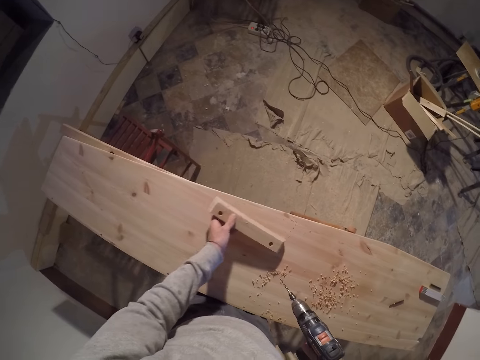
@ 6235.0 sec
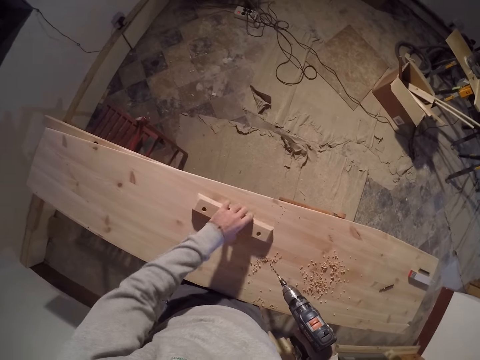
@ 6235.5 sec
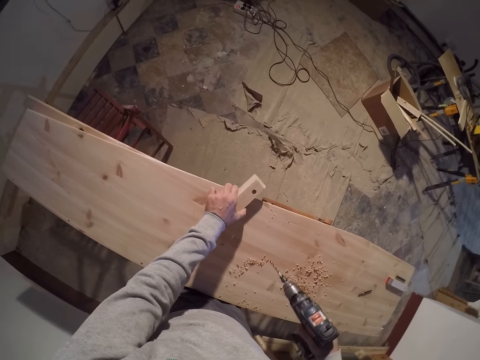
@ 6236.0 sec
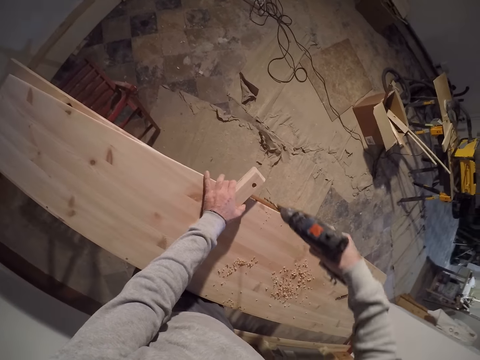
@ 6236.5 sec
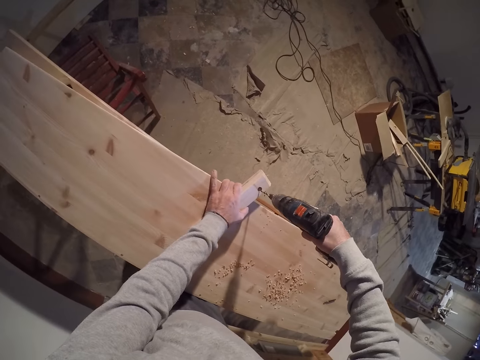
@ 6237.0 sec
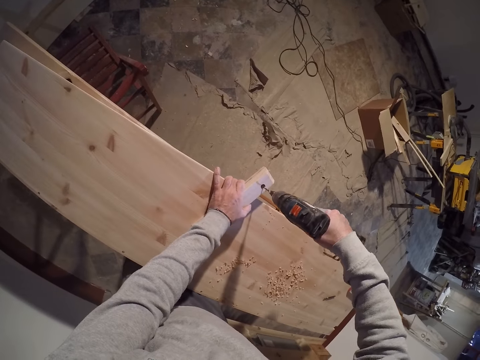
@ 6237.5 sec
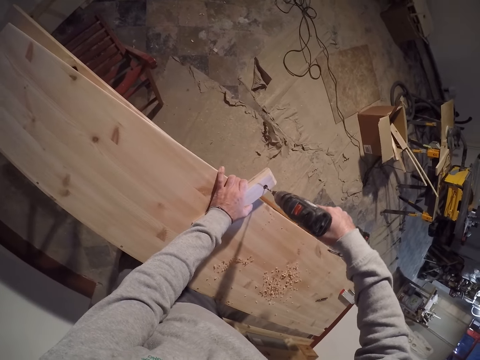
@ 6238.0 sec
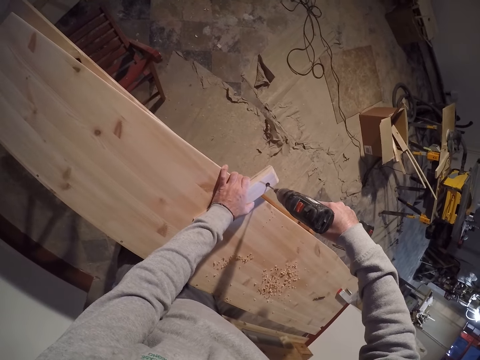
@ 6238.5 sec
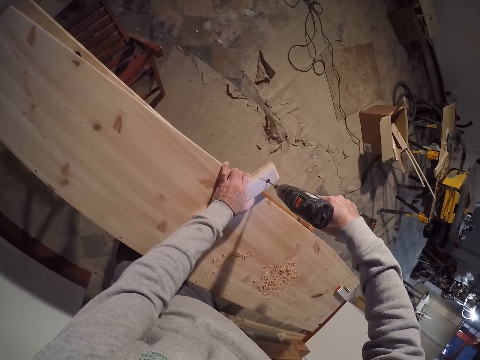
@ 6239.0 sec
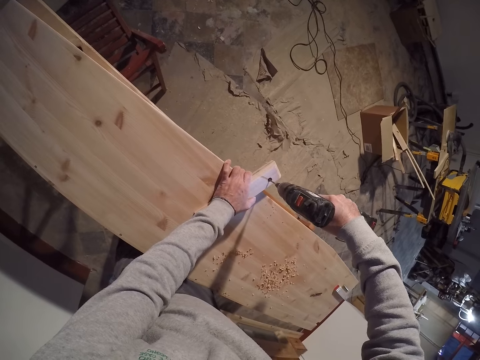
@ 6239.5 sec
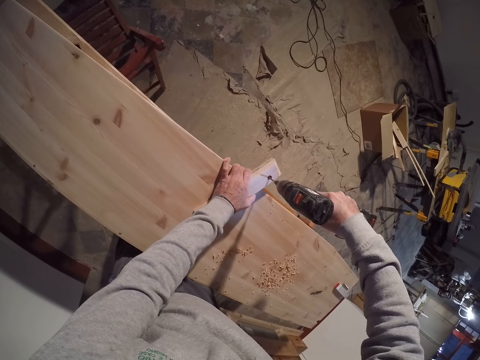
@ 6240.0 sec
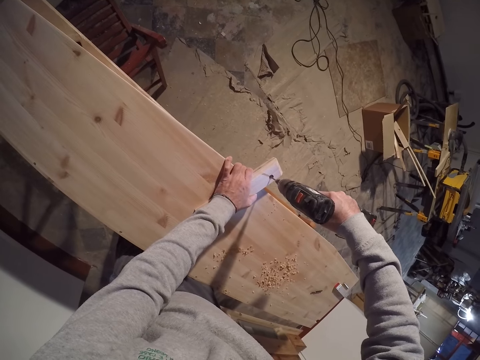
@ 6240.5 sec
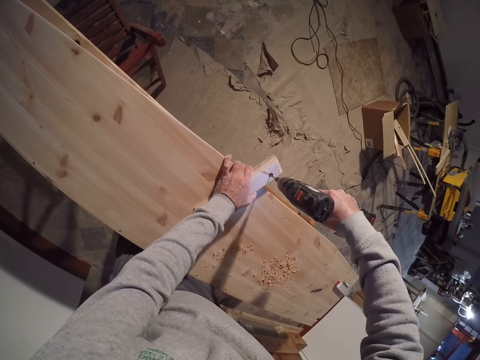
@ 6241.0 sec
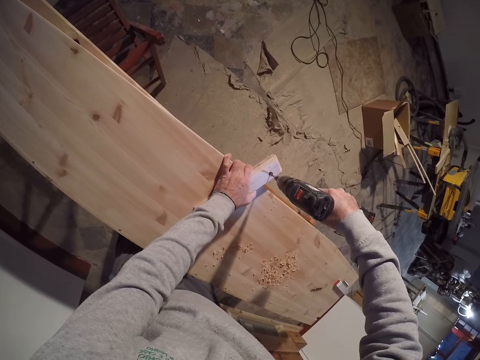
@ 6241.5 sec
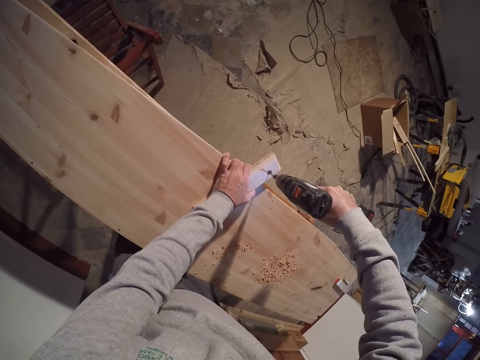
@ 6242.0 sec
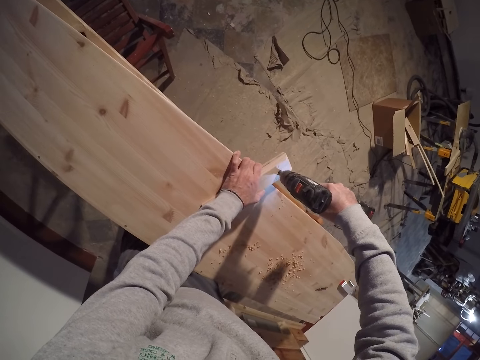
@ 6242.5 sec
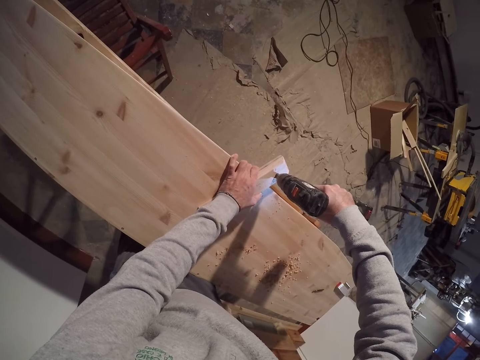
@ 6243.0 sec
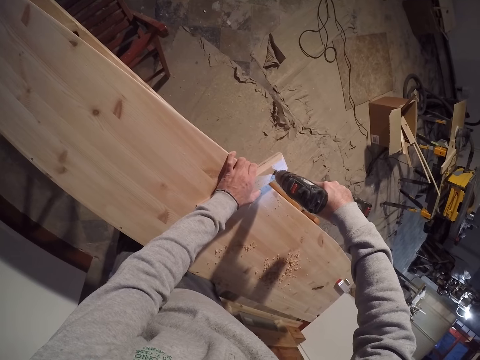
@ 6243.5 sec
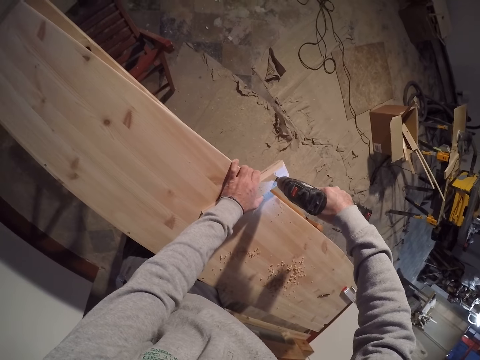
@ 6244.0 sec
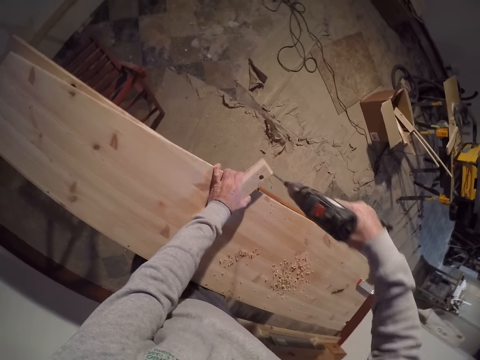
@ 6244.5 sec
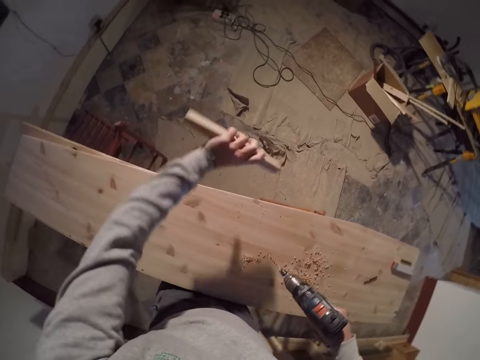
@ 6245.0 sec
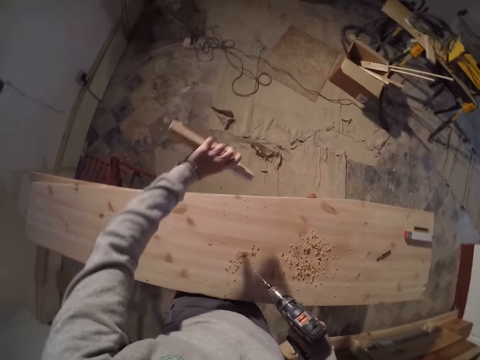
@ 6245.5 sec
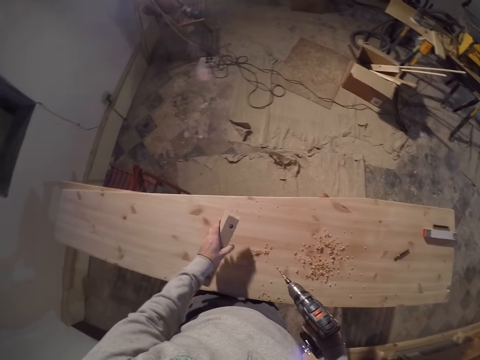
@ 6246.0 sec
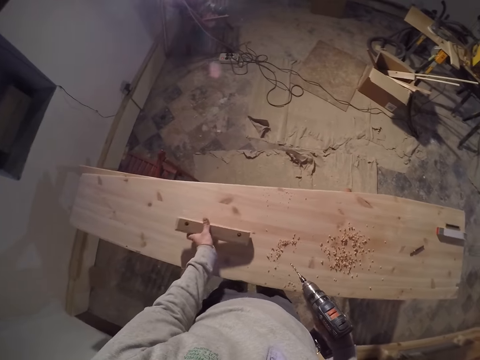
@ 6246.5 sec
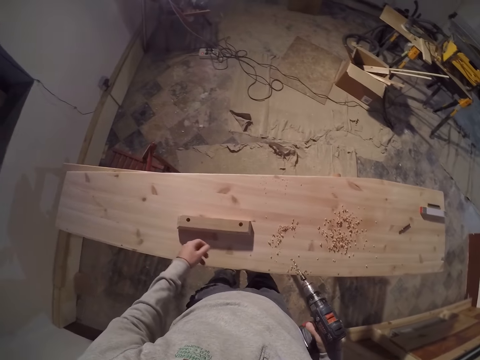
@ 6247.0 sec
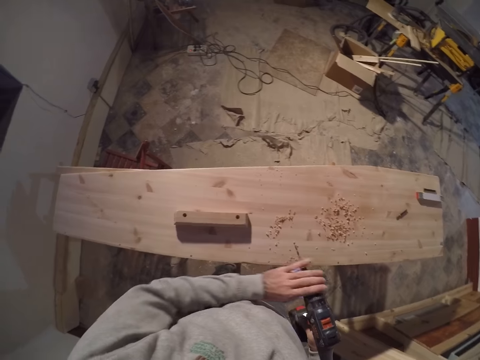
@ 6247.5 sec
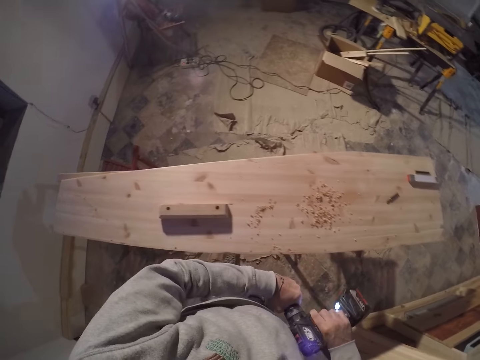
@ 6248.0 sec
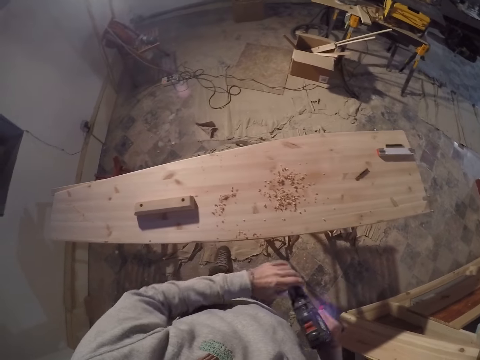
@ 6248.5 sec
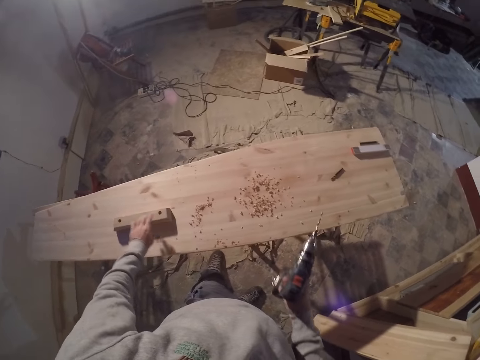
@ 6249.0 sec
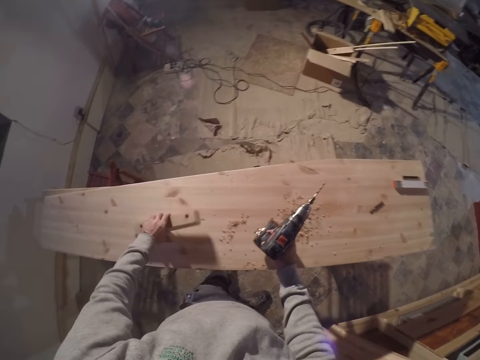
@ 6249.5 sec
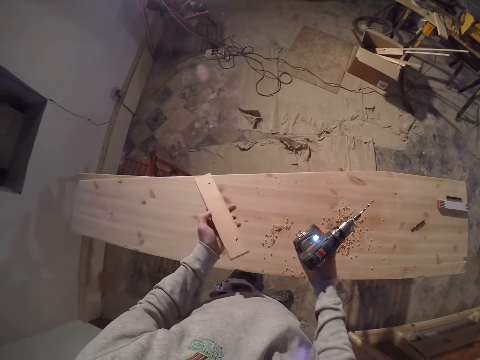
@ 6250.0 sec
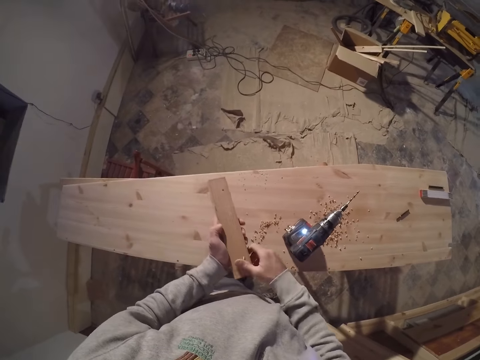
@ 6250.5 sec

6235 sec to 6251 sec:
The camera wearer drops the piece of wood in his left hand on the plank. He flips the piece of wood on the plank with his left hand. He drills a hole into the piece of wood on the plank with the drilling machine in his right hand. He lifts the drilling machine in his right hand. He lifts the piece of wood on the plank with his left hand. He bends the piece of wood in his left hand. He drops the piece of wood in his left hand on the plank. He tightens the drill bit in the drilling machine with his left hand. He lifts the piece of wood on the plank with his left hand. He drops the drilling machine in his right hand on the plank. He dusts the piece of wood in his left hand with his right hand.

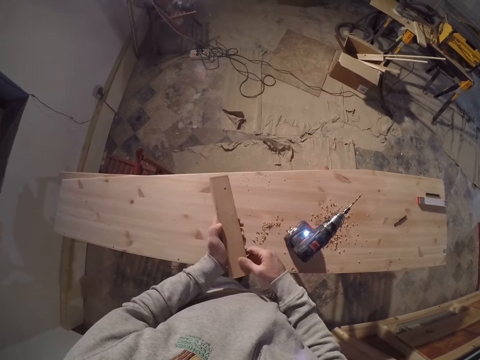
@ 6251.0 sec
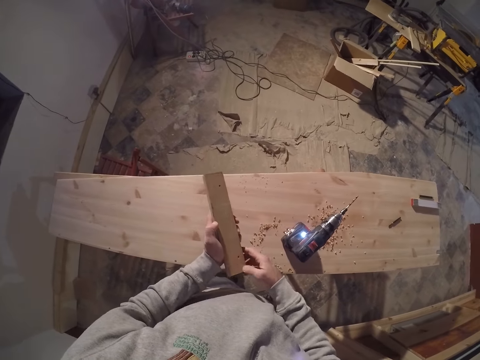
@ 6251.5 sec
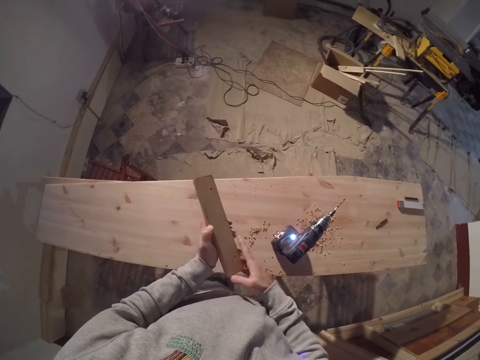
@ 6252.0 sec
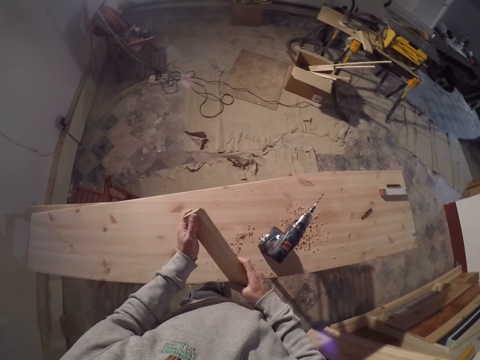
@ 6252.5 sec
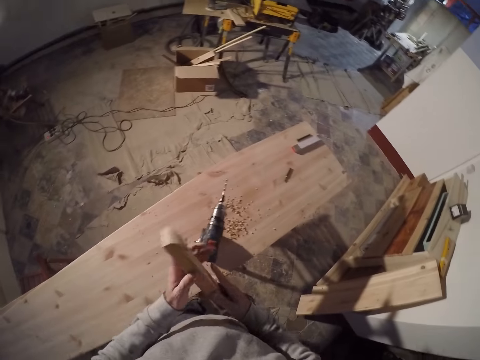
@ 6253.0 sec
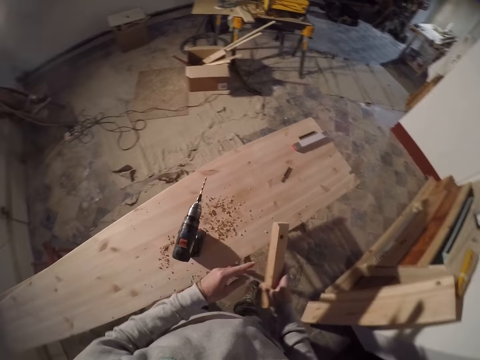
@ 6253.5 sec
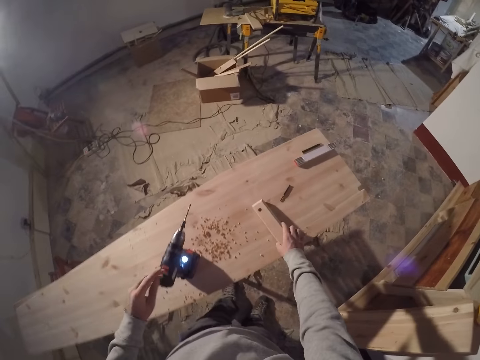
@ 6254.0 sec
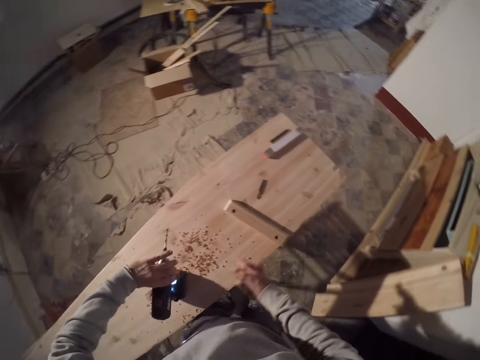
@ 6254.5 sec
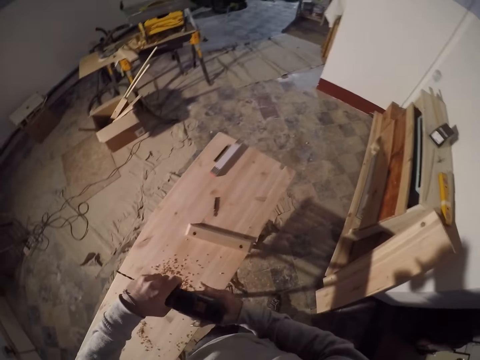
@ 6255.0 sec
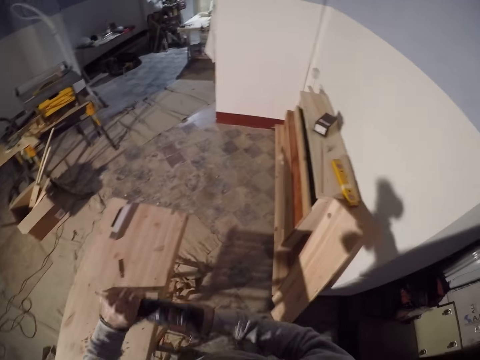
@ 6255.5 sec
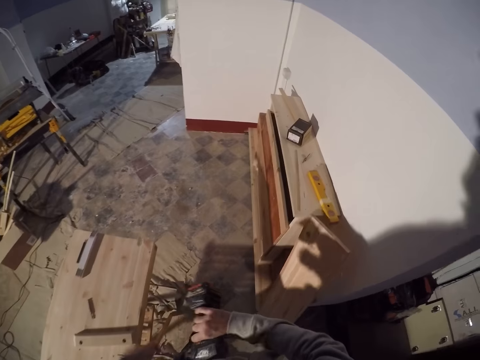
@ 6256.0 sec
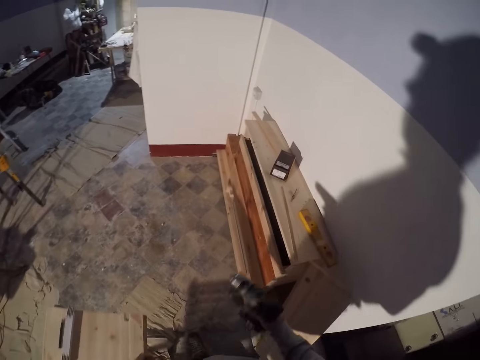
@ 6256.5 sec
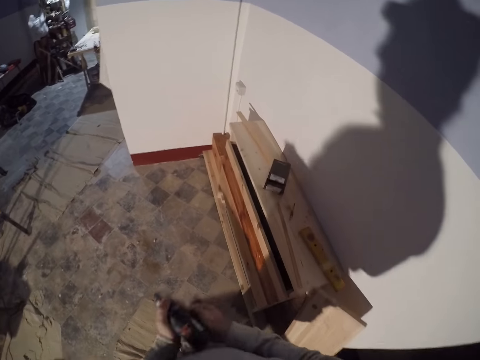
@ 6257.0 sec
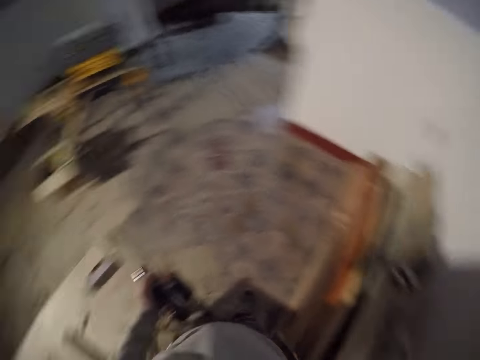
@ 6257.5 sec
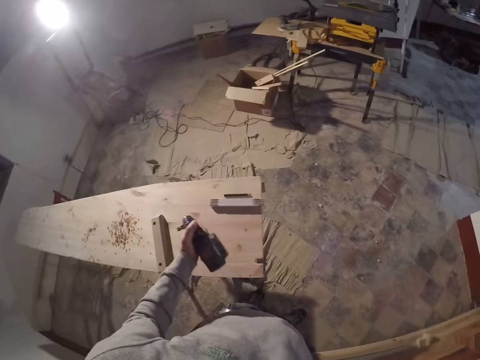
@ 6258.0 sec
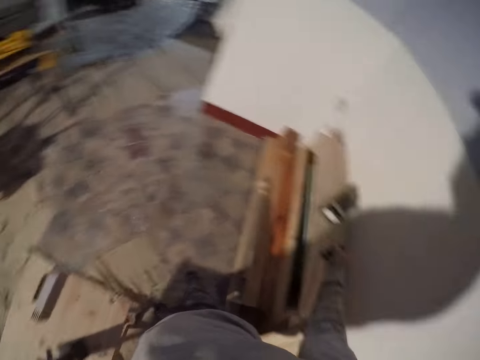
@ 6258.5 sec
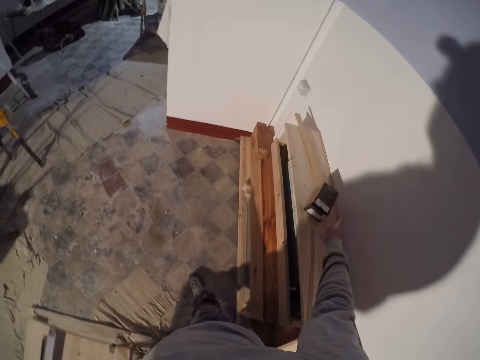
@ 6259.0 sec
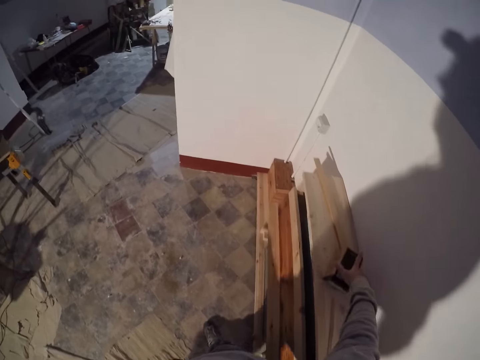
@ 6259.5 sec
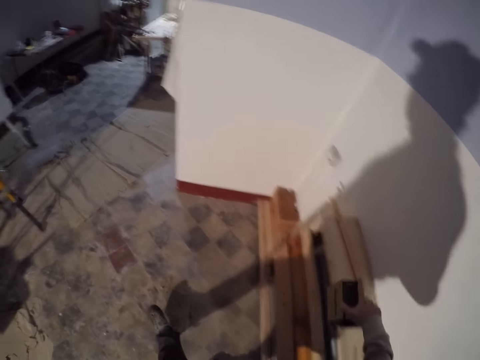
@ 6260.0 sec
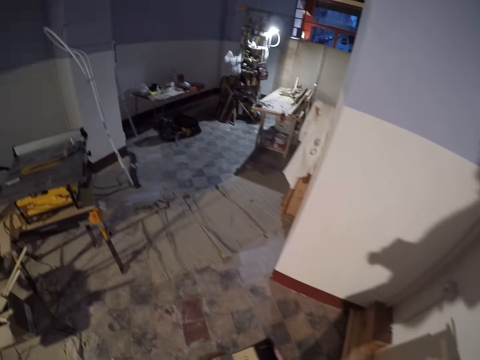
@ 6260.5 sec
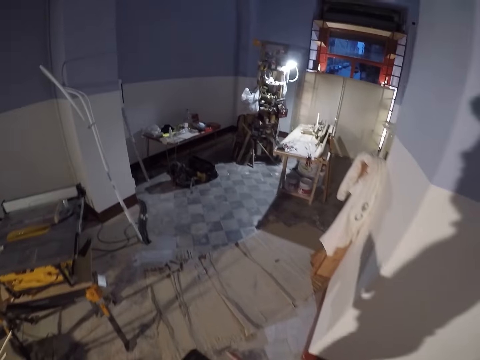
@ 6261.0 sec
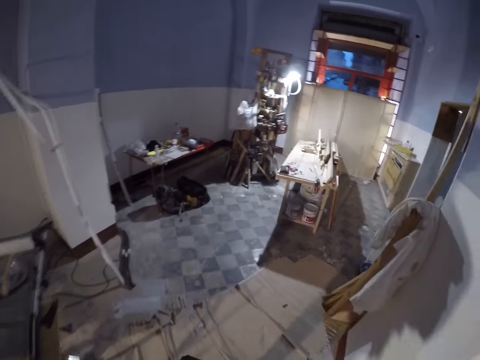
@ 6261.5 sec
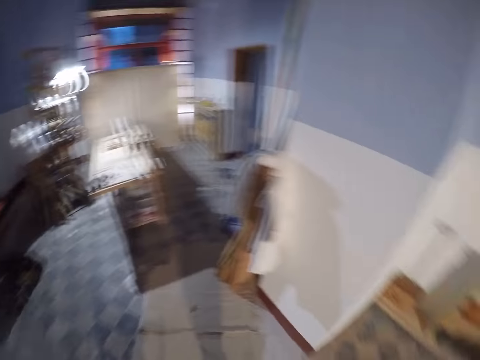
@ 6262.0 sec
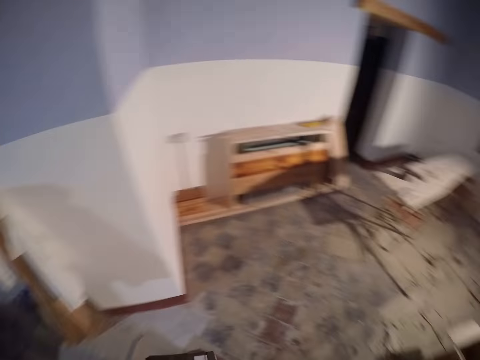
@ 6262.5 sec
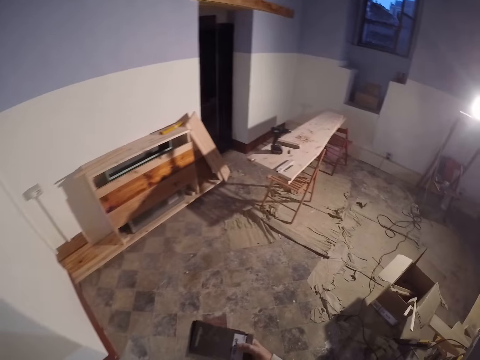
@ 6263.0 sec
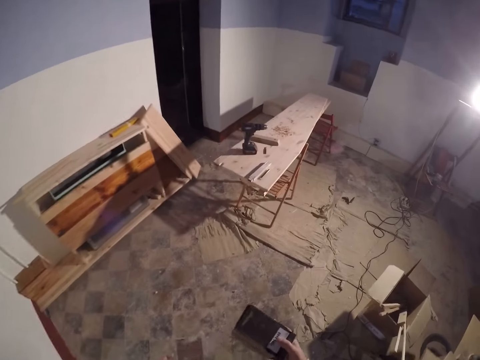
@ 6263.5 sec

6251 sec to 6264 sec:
The camera wearer rubs the wood dust on the piece of wood in his left hand with his right hand. He drops the piece of wood in his right hand on the plank. He lifts the drilling machine on the plank with his left hand. He holds the drilling machine with his right hand. He loosens the drill bit with his left hand. He looks around. He drops the drilling machine in his left hand on the plank. He lifts a black carton on a pile of wood with his right hand. He walks in the house.
